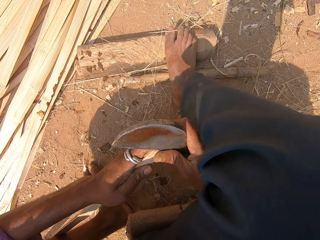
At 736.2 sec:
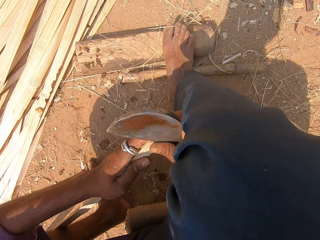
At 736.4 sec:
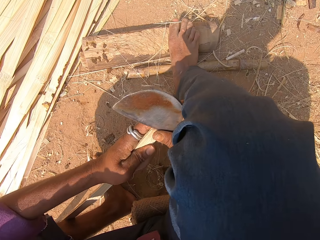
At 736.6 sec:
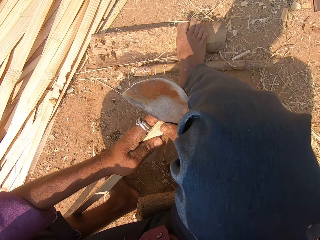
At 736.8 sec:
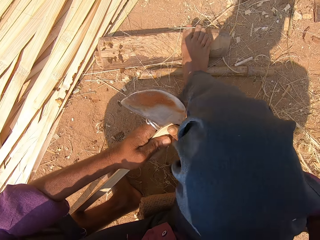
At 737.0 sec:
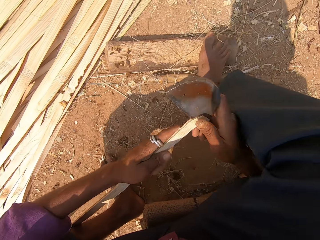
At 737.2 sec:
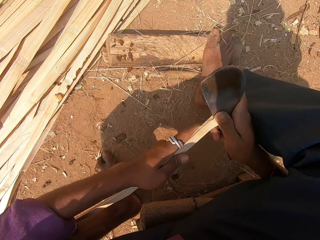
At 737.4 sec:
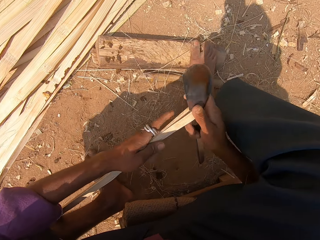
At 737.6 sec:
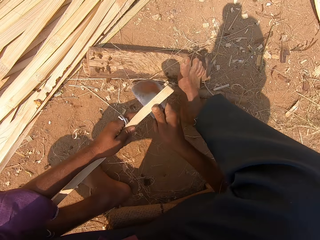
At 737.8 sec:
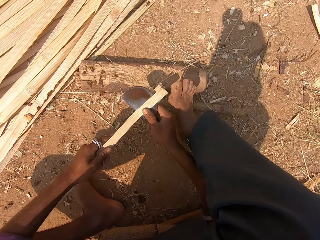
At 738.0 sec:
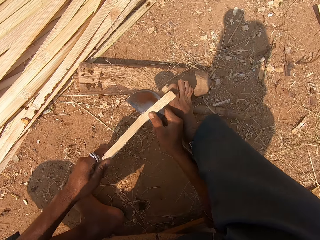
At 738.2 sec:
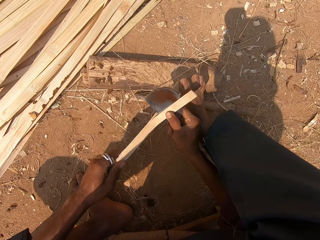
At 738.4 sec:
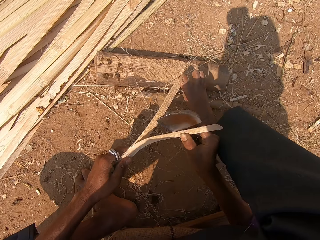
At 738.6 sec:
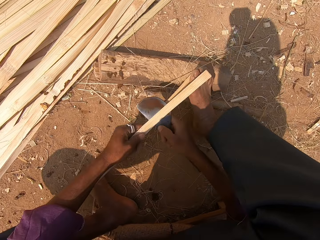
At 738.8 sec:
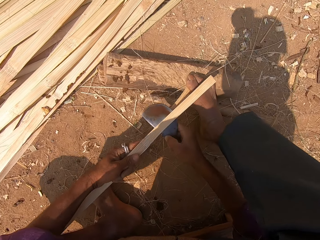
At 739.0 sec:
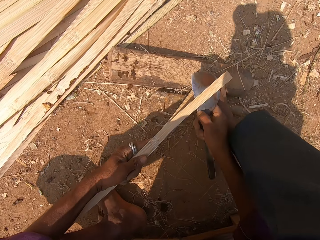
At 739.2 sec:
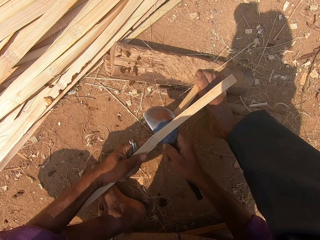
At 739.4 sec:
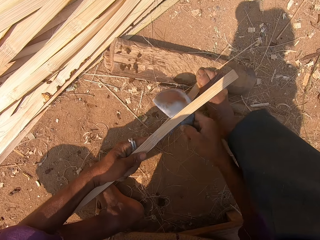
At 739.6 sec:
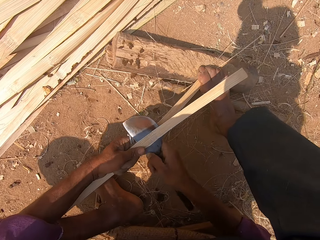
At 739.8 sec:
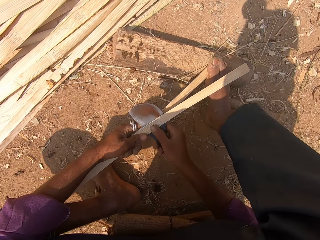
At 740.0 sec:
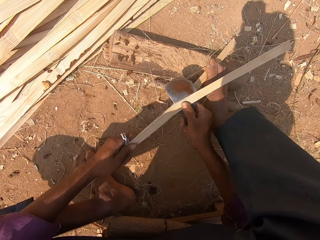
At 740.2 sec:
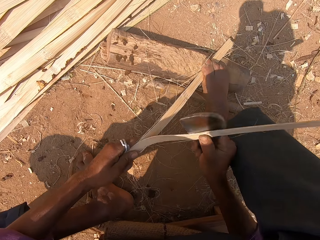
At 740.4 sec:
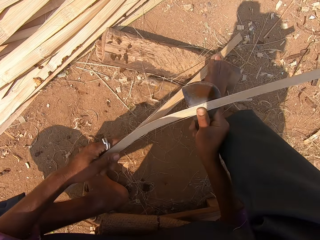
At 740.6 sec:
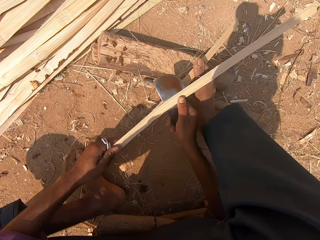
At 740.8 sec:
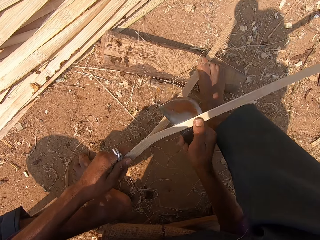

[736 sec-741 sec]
The camera wearer slices the bamboo stick.

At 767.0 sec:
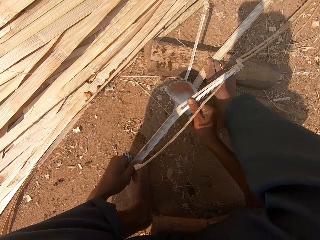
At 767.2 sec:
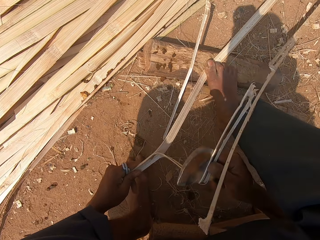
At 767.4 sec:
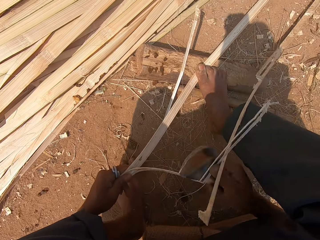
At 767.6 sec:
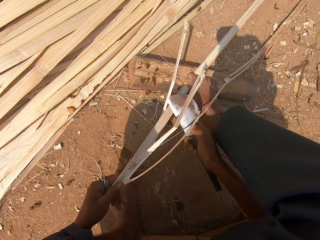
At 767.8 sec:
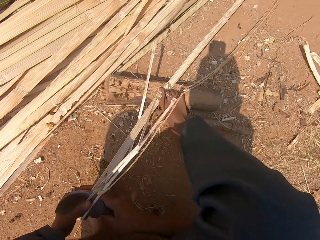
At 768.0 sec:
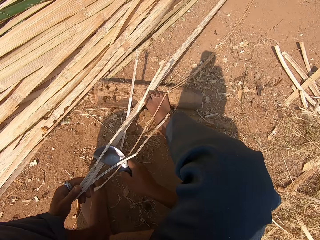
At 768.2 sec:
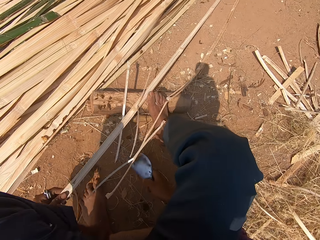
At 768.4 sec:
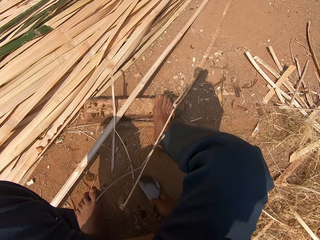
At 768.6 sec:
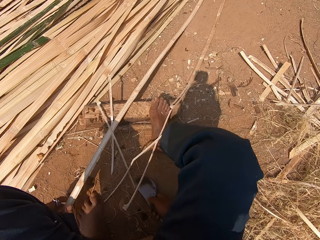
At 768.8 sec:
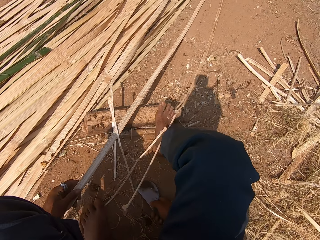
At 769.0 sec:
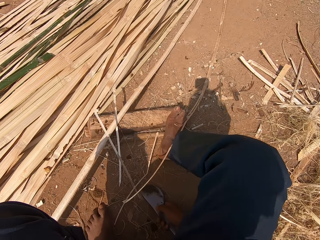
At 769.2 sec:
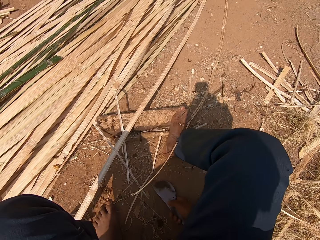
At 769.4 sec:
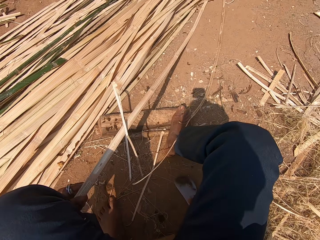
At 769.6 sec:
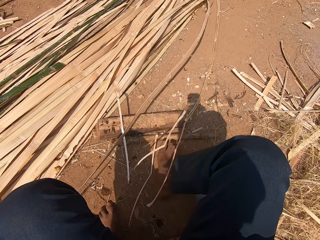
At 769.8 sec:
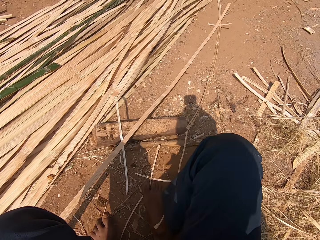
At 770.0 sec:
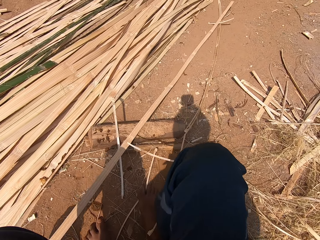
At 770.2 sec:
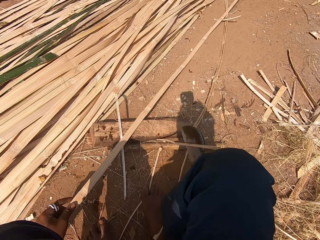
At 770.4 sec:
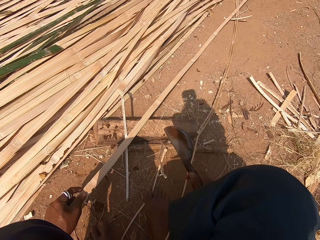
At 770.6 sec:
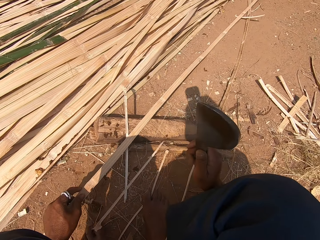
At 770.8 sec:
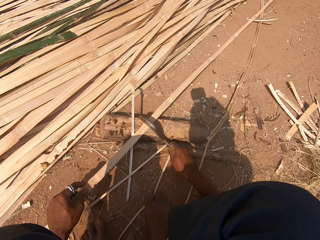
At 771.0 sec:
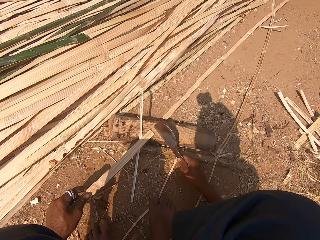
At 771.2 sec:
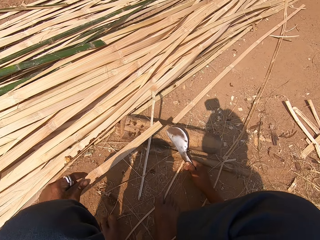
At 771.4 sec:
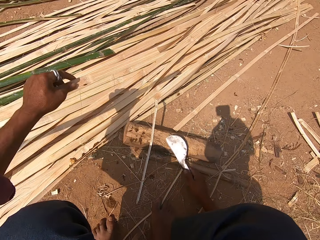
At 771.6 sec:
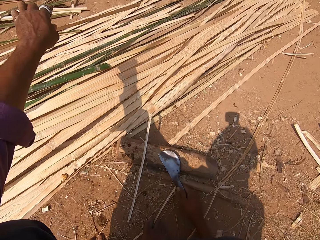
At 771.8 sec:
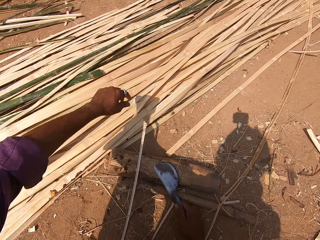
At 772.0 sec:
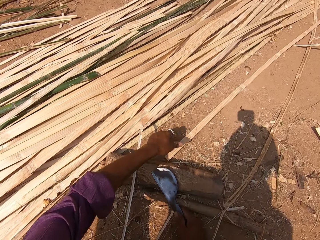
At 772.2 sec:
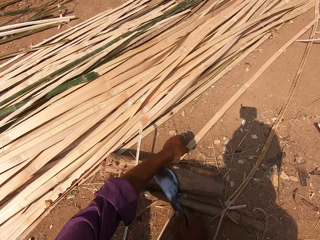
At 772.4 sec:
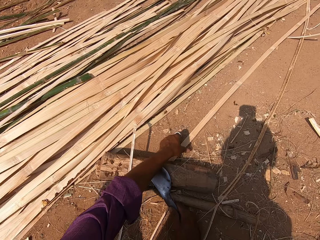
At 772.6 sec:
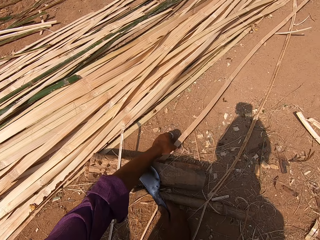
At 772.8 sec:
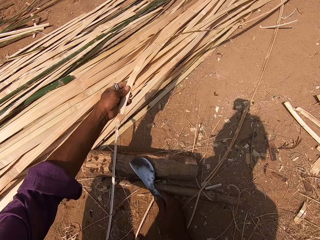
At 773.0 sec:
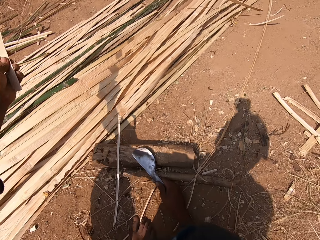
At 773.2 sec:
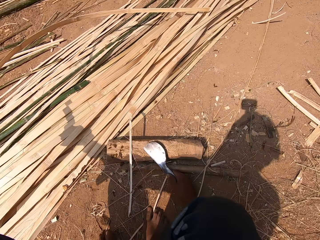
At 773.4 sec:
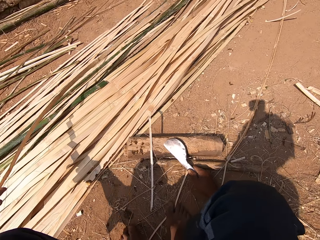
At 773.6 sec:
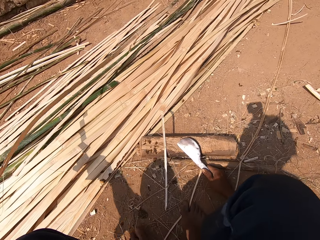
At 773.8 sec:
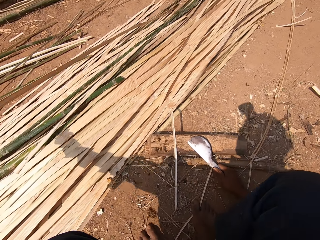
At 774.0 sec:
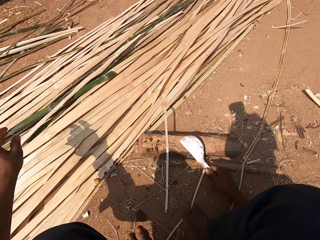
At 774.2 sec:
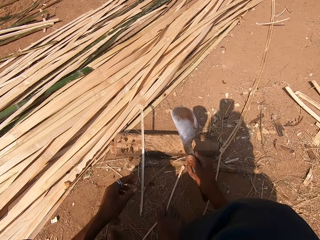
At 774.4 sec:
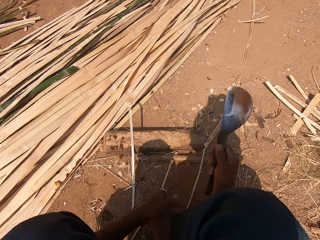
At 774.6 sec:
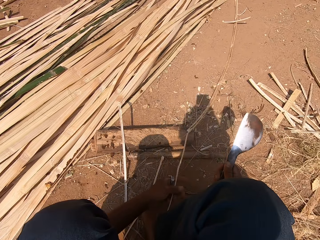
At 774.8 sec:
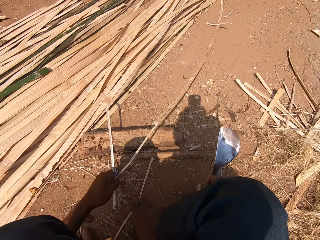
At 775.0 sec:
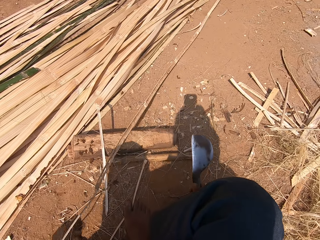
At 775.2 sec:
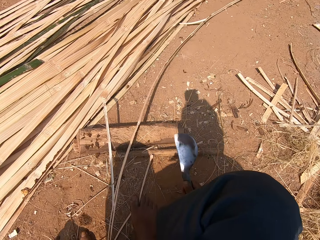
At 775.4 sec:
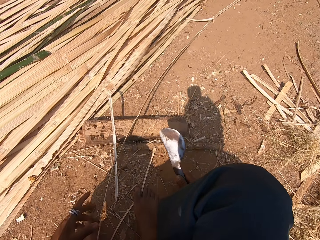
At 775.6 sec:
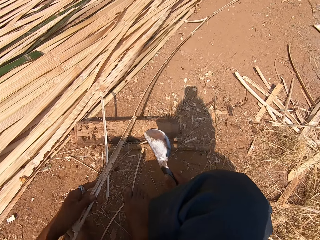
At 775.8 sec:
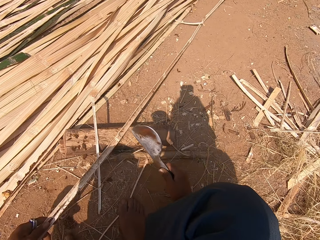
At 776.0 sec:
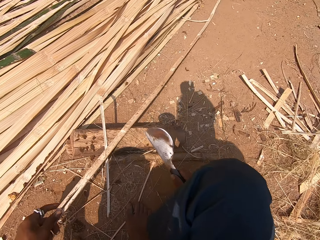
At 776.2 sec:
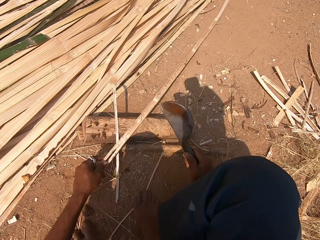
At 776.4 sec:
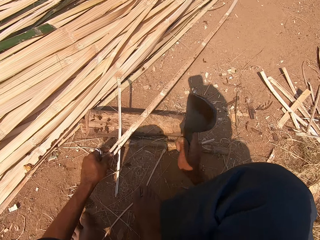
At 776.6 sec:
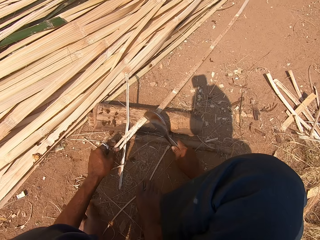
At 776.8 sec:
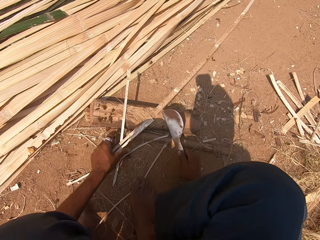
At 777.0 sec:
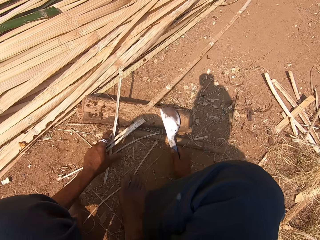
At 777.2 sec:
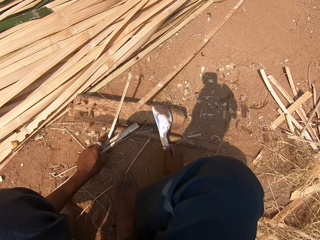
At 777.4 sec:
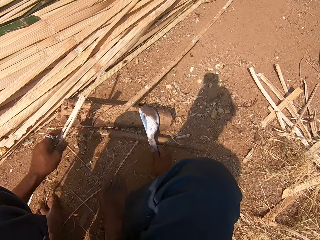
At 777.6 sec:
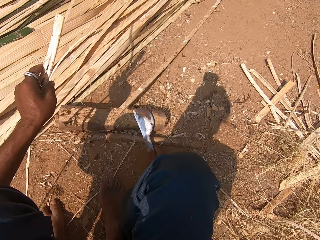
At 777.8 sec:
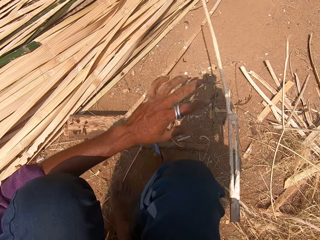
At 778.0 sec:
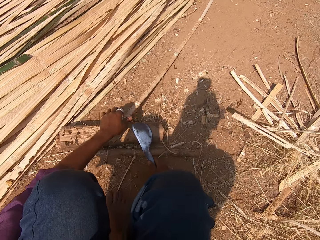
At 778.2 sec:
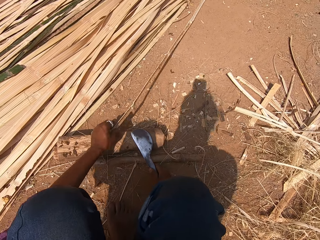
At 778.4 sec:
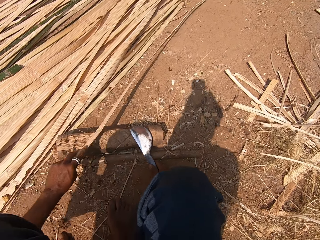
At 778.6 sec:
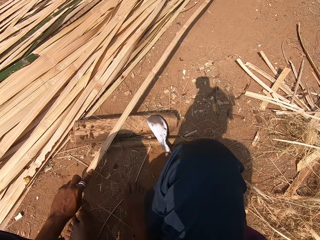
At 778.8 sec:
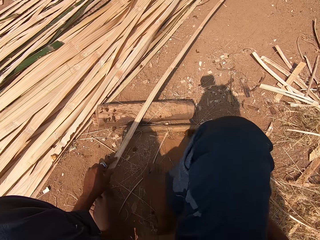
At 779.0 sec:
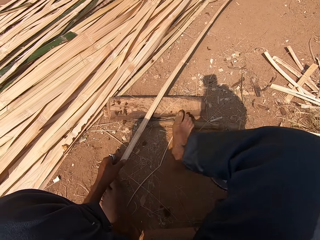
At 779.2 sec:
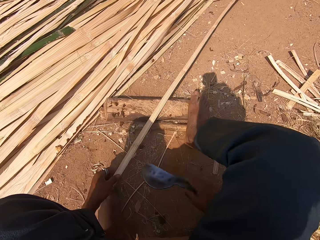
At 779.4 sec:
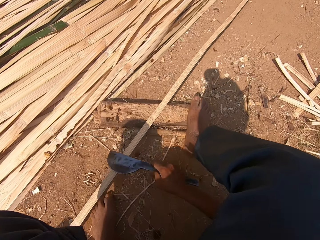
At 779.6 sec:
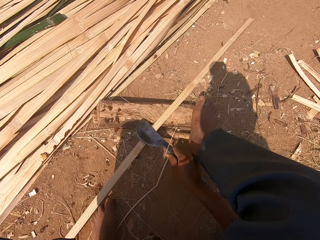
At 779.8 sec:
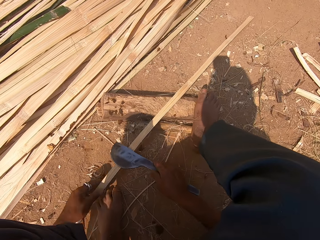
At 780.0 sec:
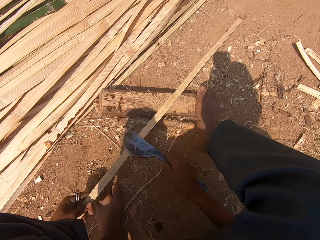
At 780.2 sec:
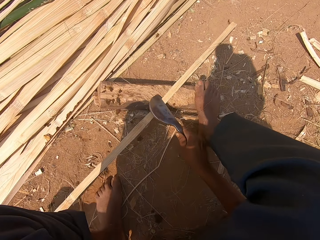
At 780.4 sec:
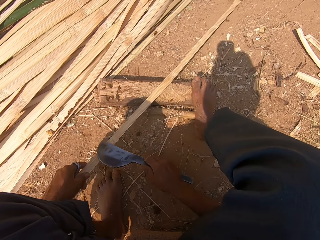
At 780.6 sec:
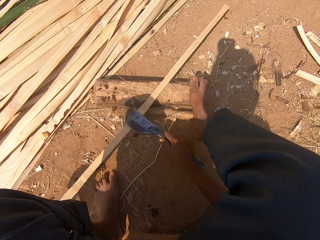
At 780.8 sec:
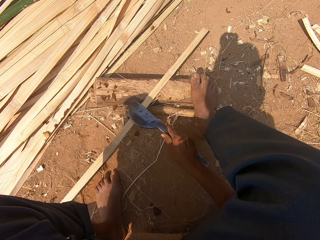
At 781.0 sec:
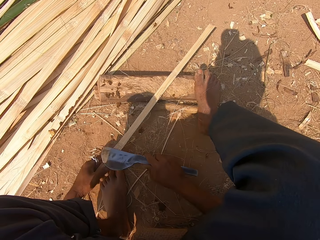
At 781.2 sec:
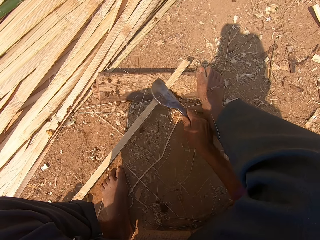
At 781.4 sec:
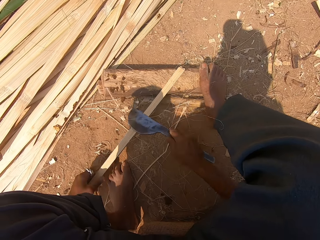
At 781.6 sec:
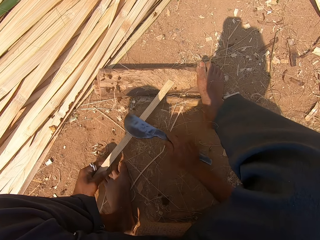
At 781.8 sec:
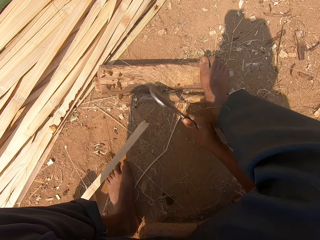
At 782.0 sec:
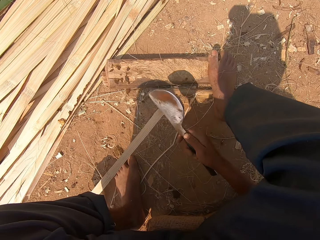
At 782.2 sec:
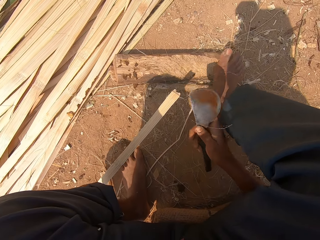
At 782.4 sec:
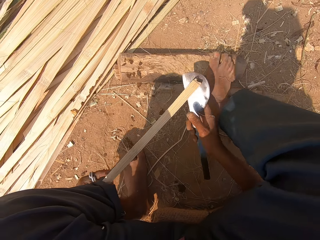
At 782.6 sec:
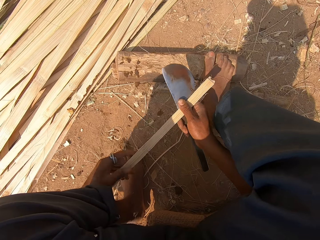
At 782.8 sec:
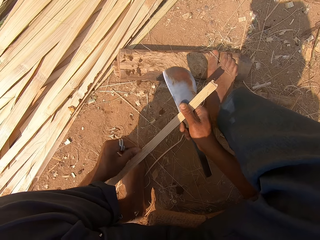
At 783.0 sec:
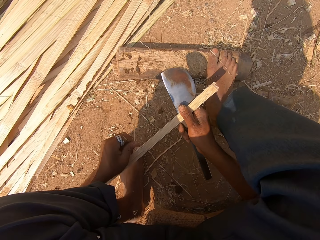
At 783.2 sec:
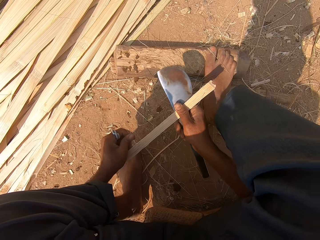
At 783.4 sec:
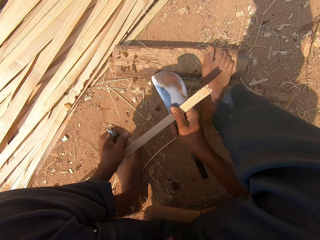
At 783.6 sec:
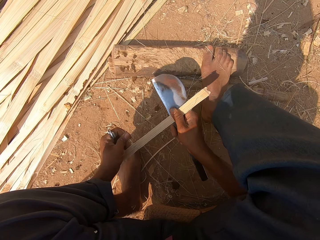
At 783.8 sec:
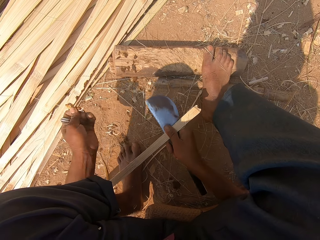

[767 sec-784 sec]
The camera wearer pulls the reed or bamboo stick. They cut the reed with the cutting wedge, throw the reed on the ground, take the reed and put the reed on a pile of reeds. They take the reed. They pull the bamboo stick. They cut the reed. They throw away the reeds. They take the reed. They peel the reed. They scrub the bamboo stick with the knife.
